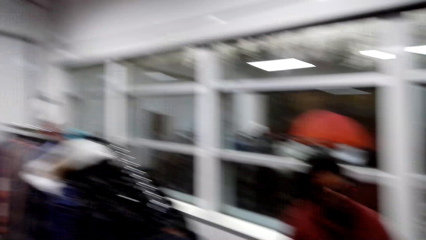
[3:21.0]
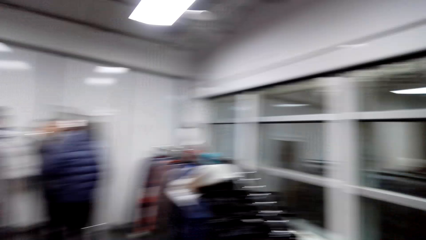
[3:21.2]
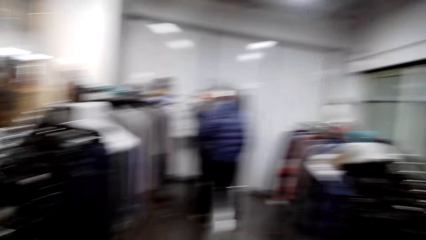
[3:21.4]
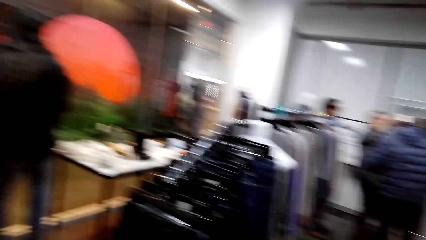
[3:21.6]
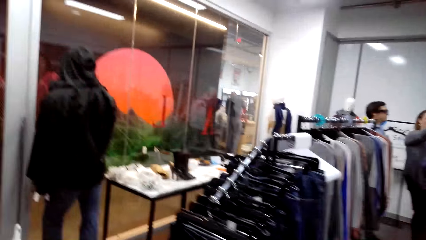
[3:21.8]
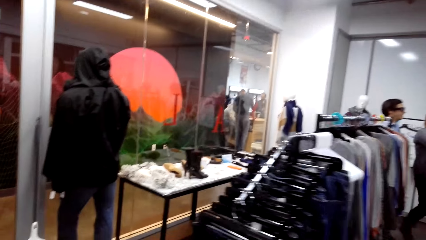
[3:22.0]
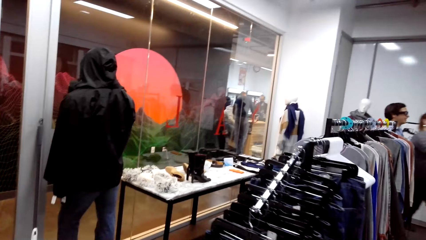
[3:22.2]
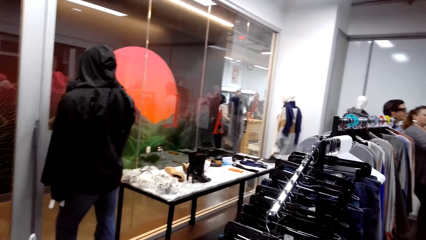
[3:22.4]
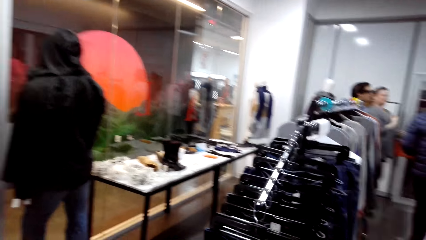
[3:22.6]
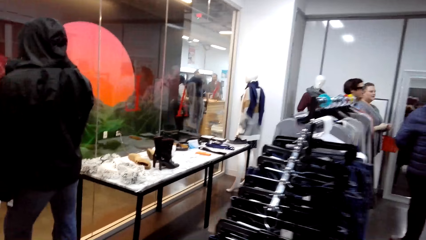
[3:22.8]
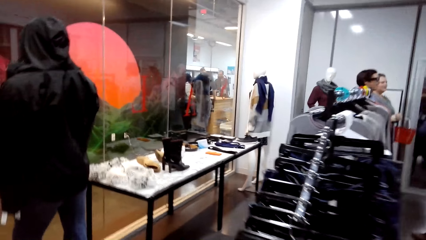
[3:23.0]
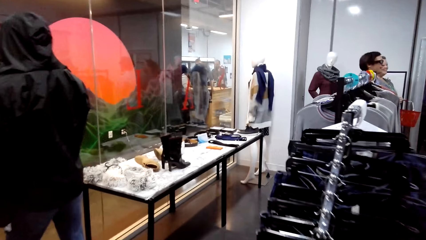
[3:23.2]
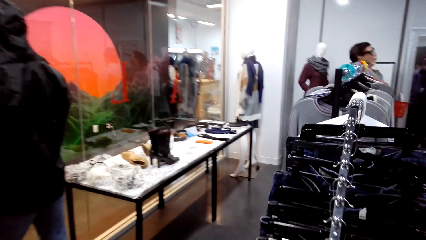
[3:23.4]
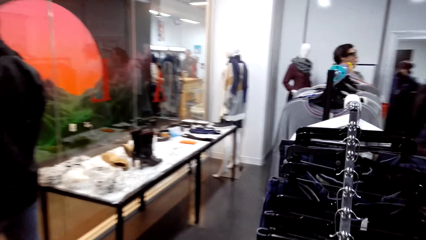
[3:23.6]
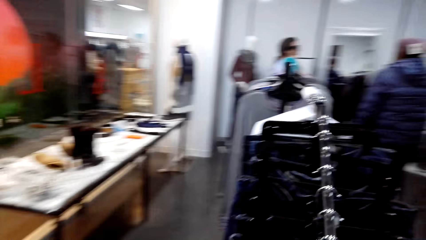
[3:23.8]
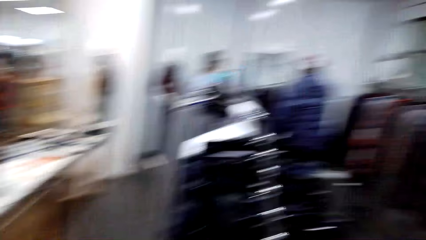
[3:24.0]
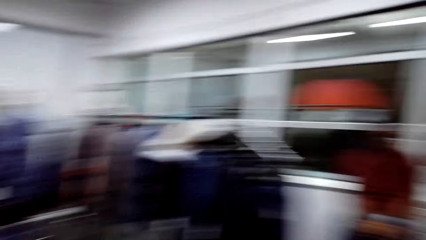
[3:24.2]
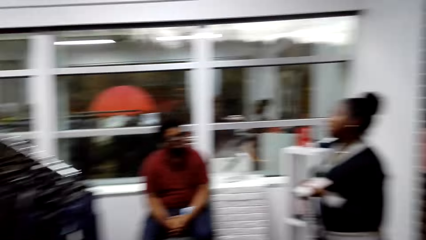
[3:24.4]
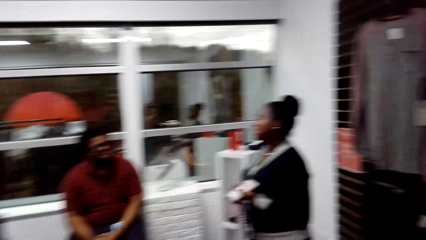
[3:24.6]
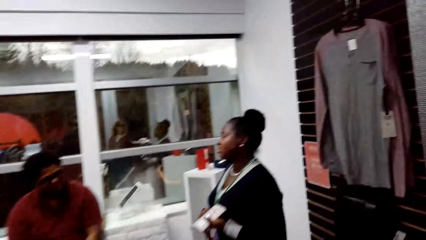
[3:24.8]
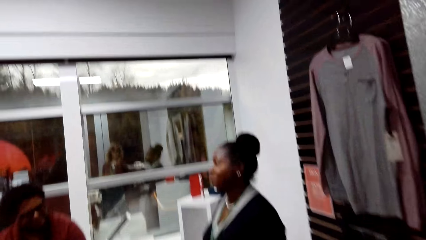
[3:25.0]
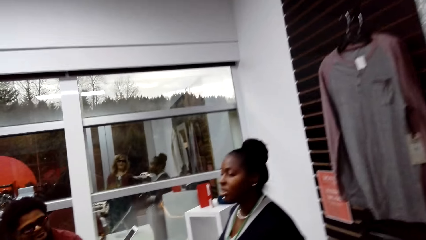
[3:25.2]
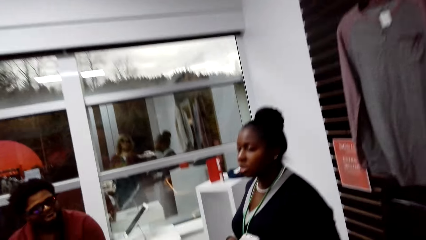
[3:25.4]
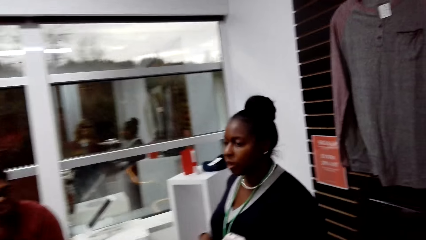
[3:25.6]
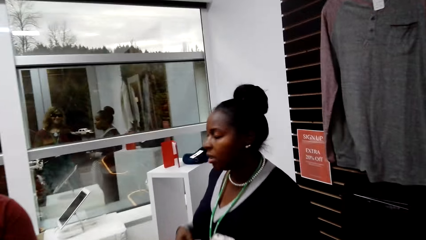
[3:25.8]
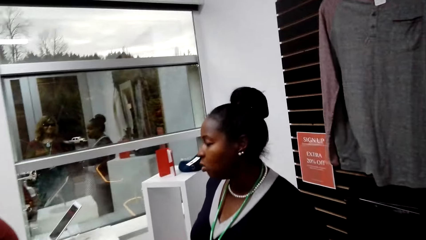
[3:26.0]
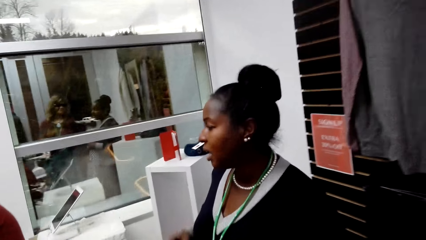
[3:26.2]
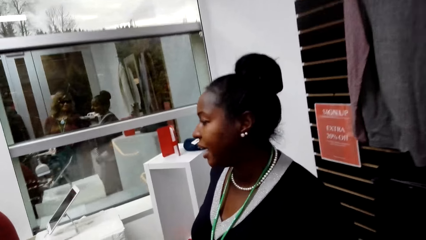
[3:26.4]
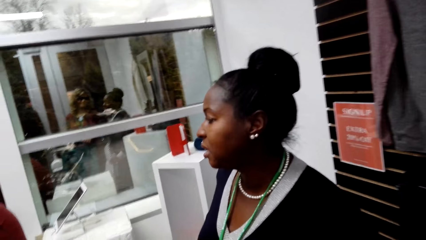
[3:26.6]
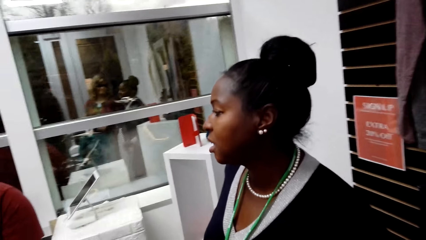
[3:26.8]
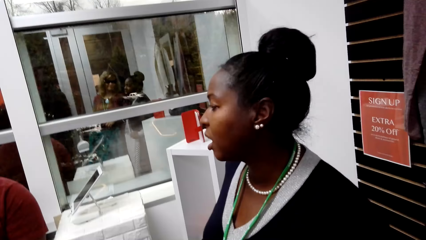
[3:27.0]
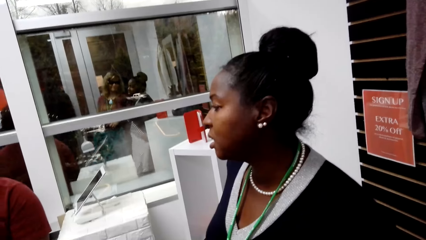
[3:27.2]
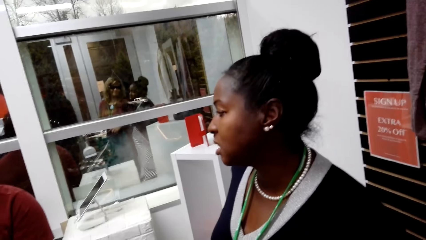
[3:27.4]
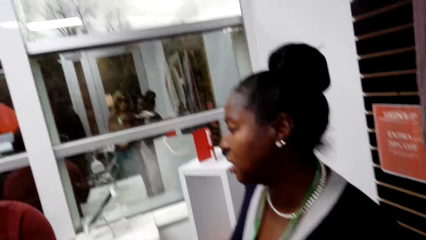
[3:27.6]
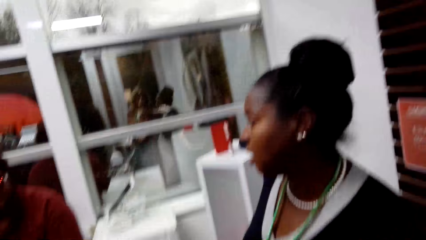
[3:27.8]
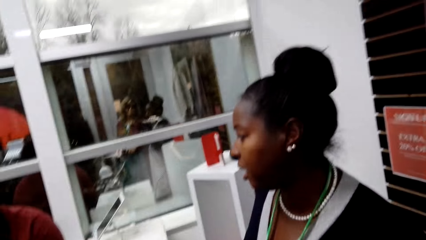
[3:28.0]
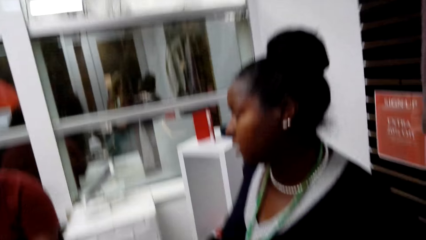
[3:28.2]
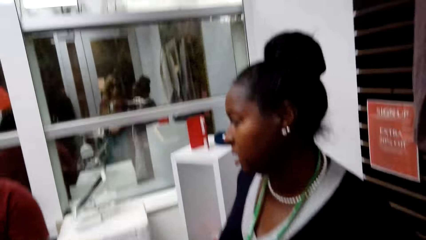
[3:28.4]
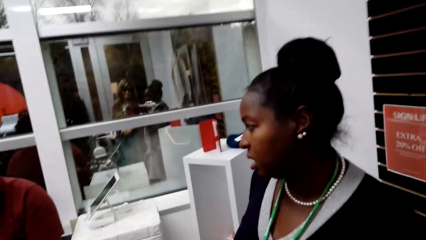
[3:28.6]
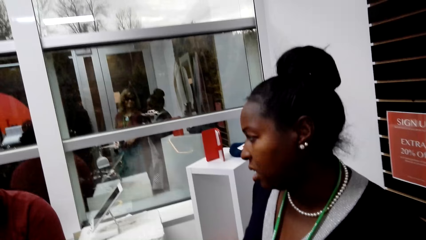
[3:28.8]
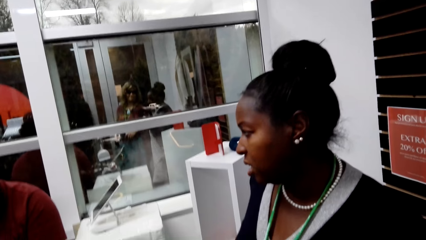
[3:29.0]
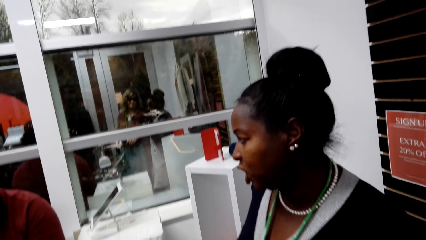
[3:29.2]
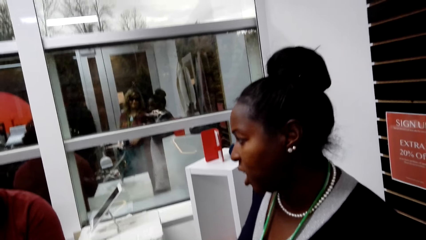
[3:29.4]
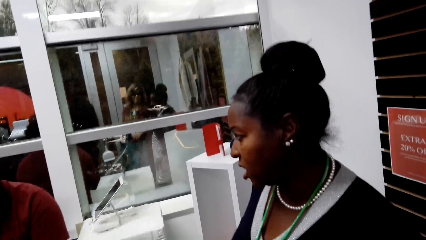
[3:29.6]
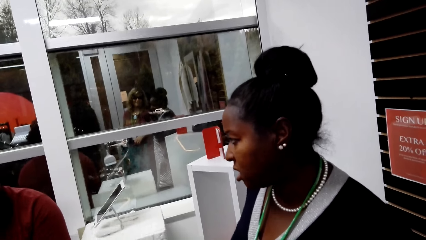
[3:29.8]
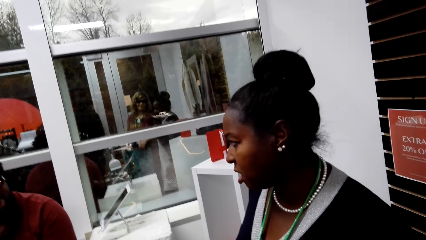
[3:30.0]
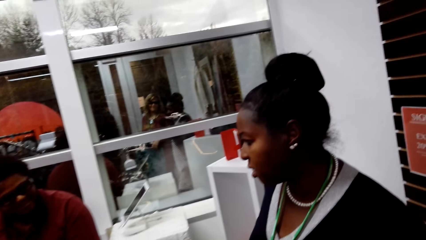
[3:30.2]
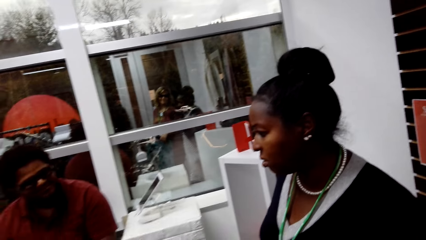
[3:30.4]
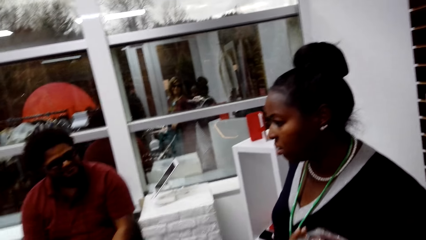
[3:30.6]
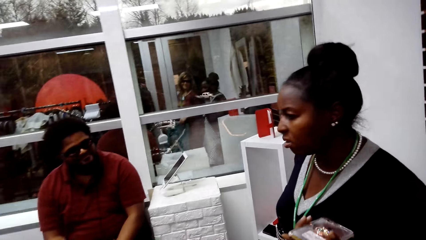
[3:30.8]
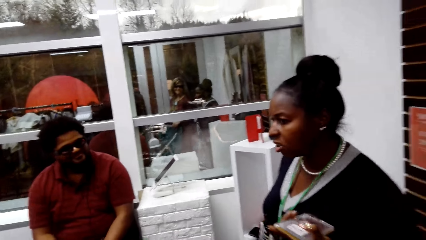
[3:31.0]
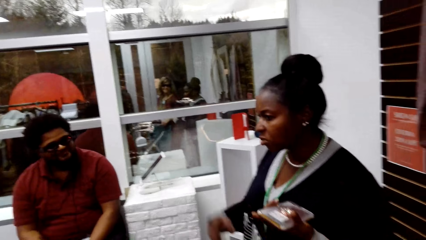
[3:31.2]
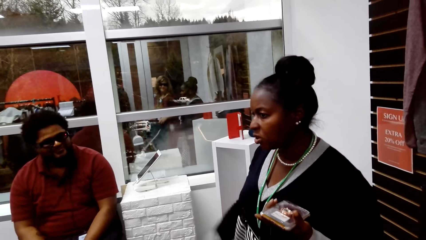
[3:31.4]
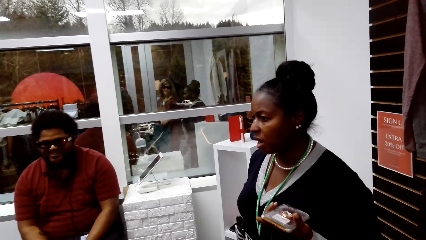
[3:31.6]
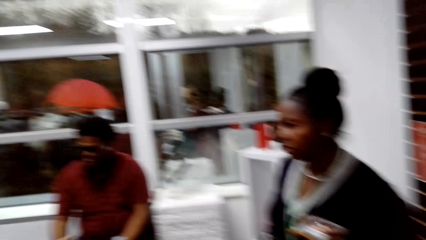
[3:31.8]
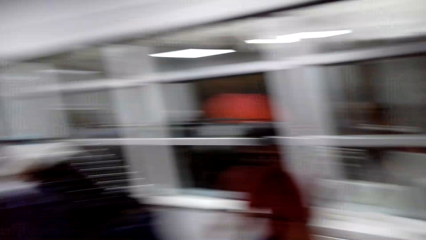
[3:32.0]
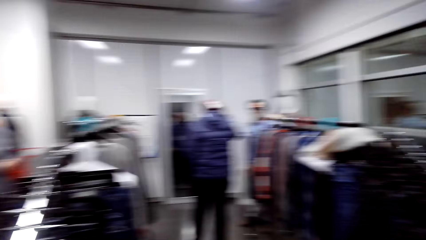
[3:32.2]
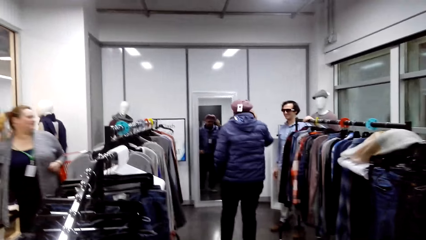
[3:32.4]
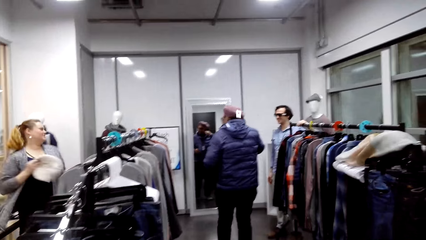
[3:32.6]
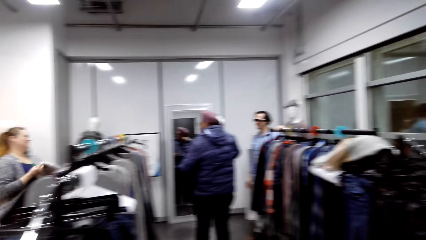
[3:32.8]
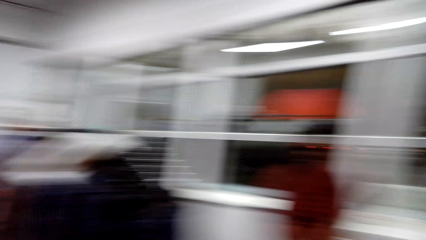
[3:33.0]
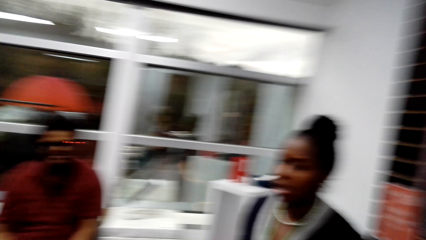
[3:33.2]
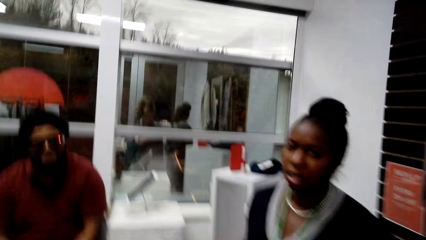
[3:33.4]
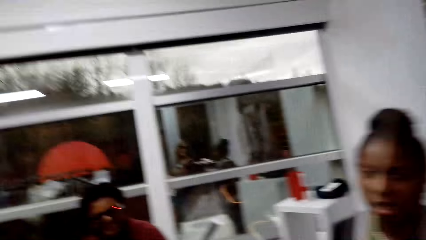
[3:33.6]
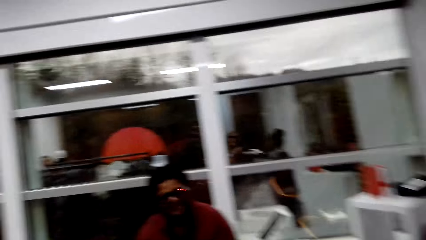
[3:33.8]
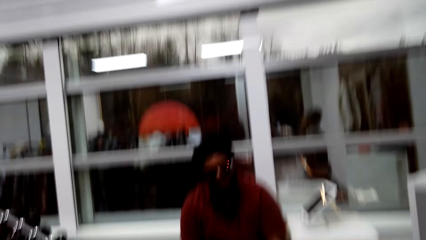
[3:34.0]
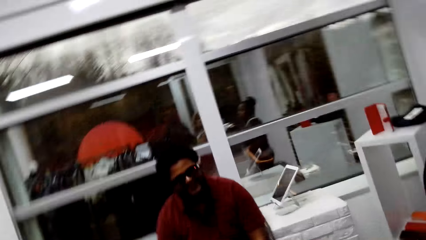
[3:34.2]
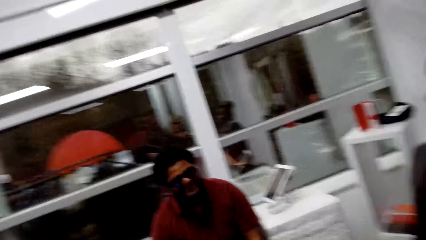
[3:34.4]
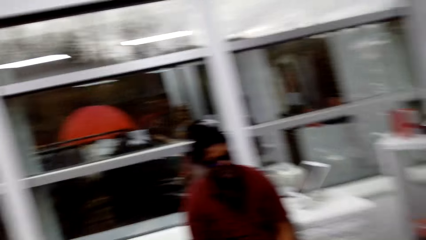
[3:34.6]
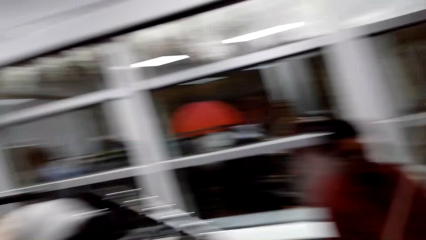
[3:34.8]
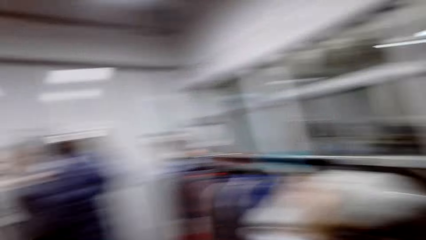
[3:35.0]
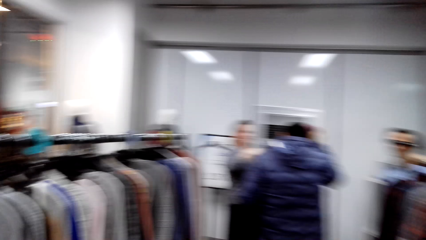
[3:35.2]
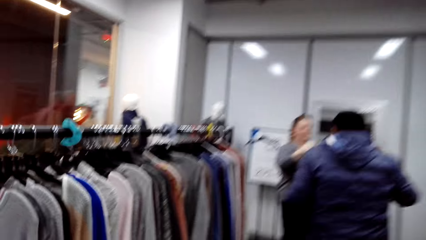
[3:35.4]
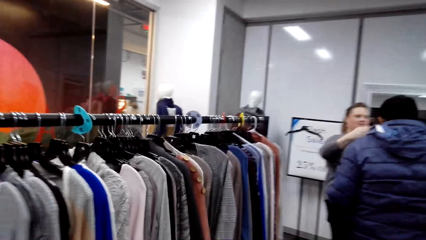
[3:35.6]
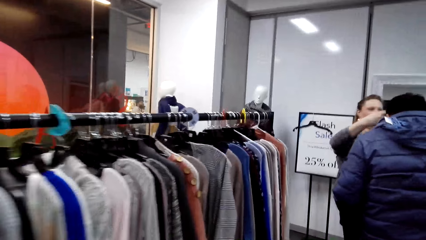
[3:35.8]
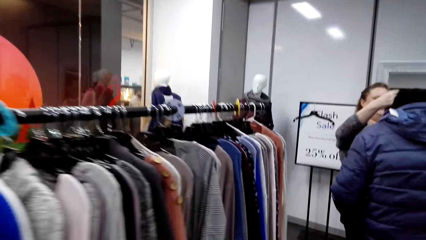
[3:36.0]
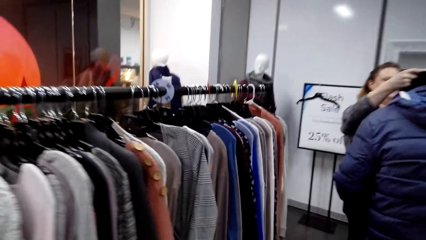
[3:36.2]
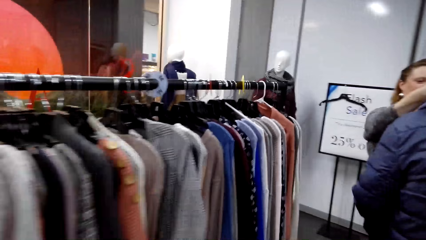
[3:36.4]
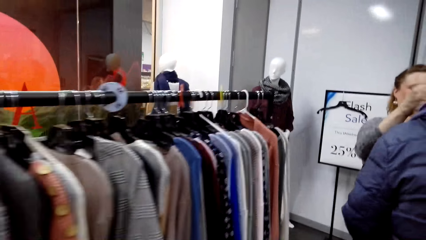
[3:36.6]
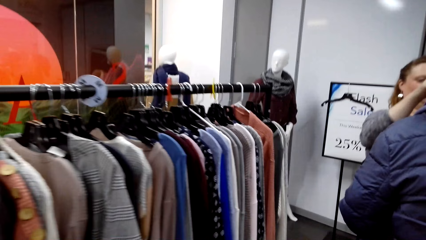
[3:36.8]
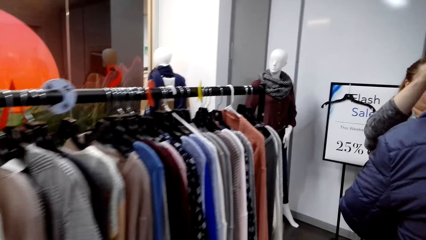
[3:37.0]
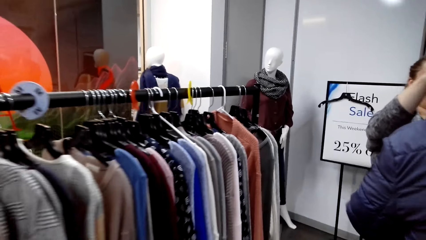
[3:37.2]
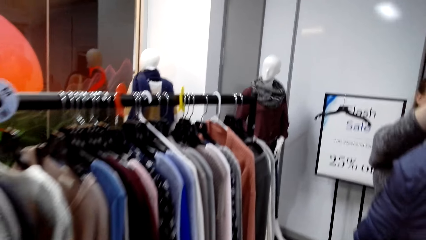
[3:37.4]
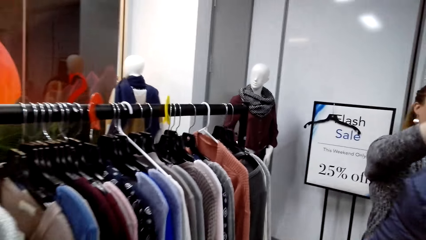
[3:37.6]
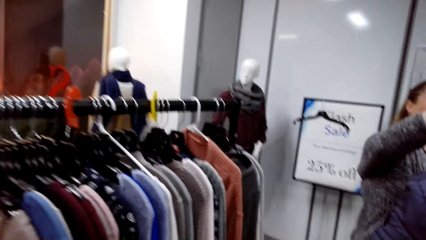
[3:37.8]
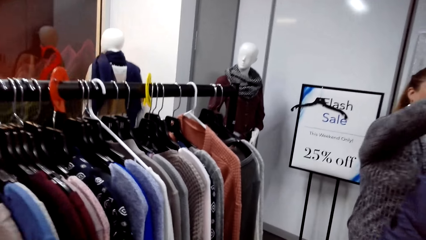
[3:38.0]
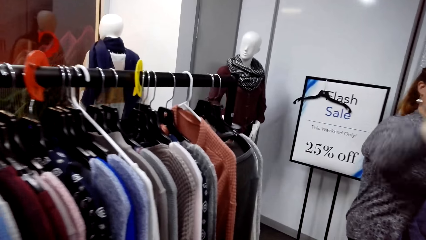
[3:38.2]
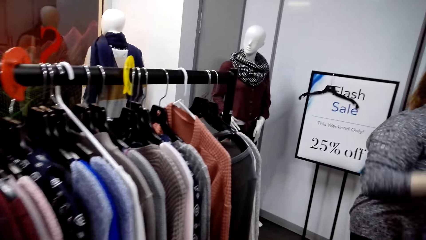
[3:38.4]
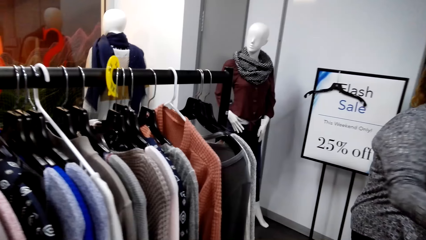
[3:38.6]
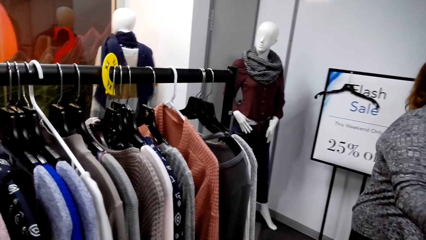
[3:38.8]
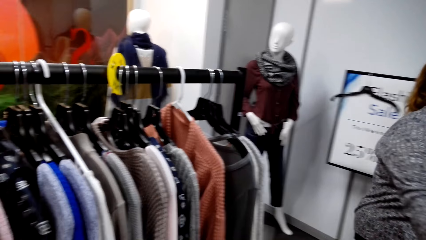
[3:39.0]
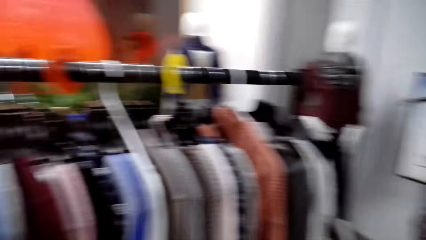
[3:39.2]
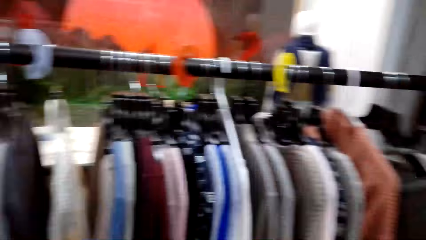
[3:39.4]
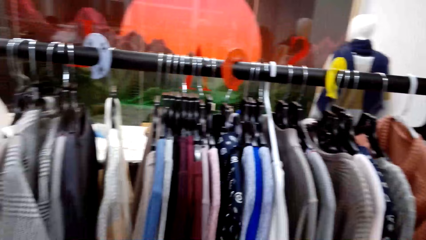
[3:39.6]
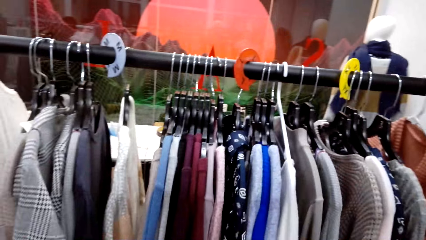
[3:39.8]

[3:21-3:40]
The camera wearer walks in the room. They stand in the room. They stare at a woman. They walk around the cloth store. They talk to the woman.
